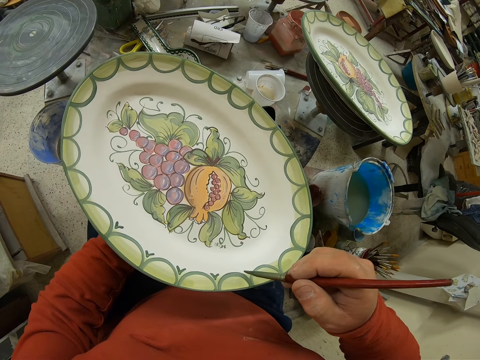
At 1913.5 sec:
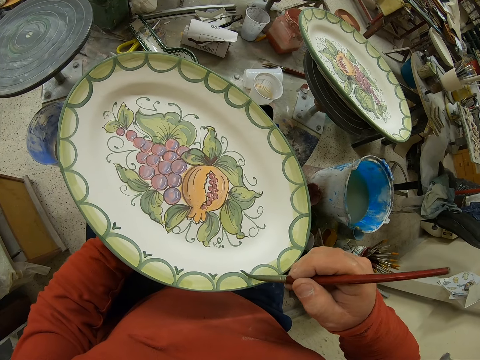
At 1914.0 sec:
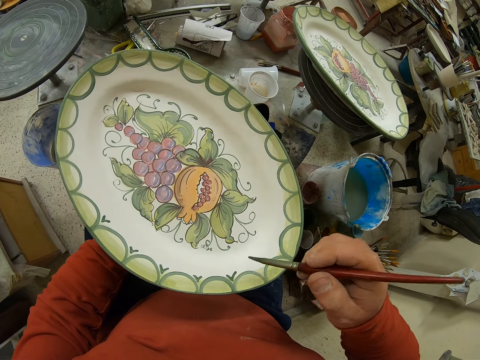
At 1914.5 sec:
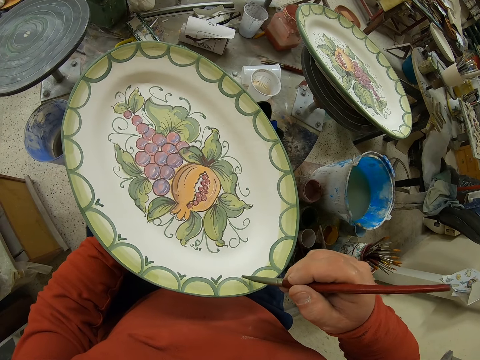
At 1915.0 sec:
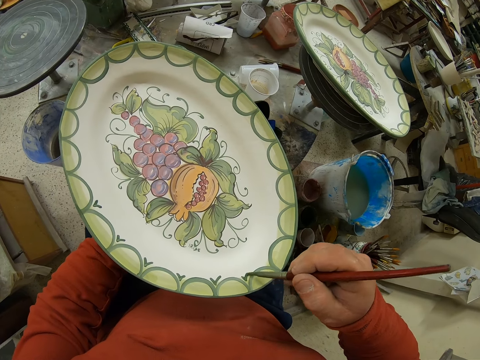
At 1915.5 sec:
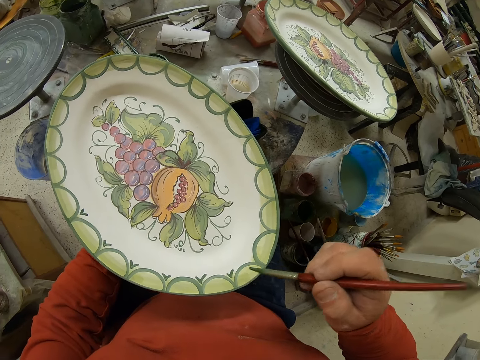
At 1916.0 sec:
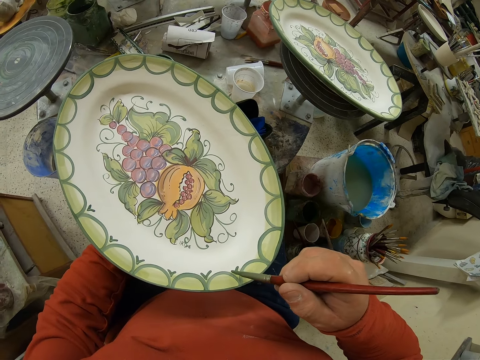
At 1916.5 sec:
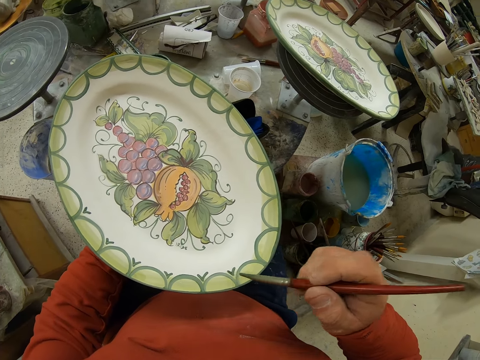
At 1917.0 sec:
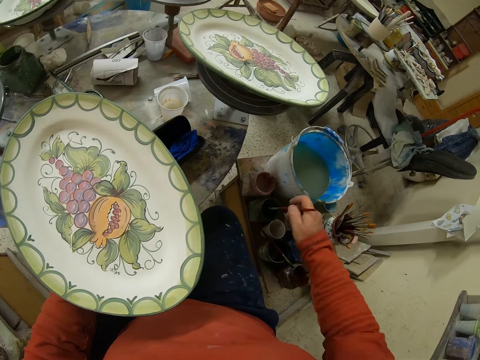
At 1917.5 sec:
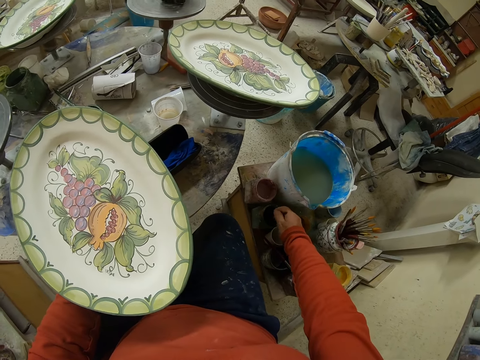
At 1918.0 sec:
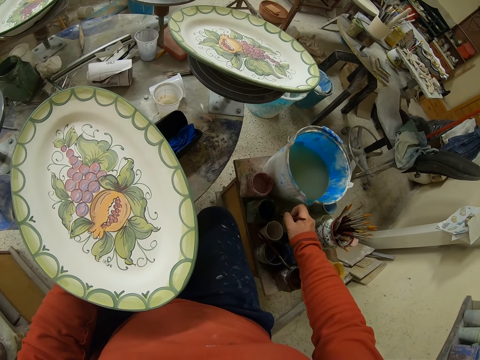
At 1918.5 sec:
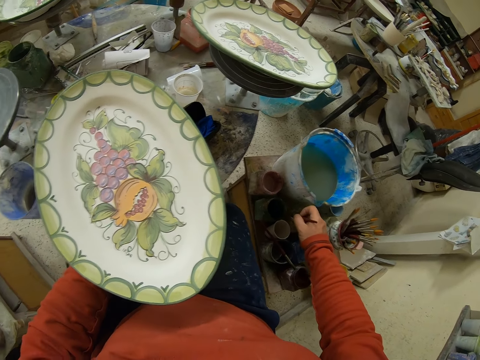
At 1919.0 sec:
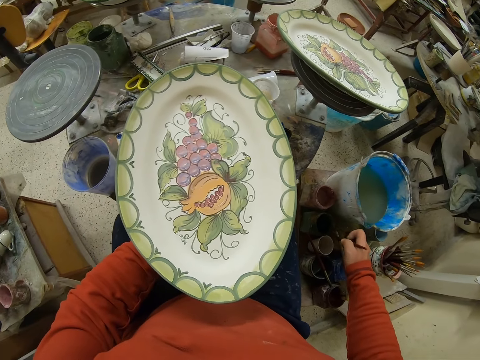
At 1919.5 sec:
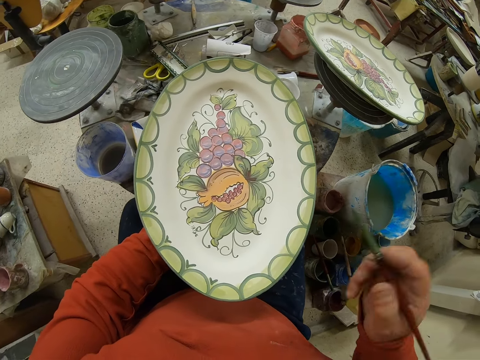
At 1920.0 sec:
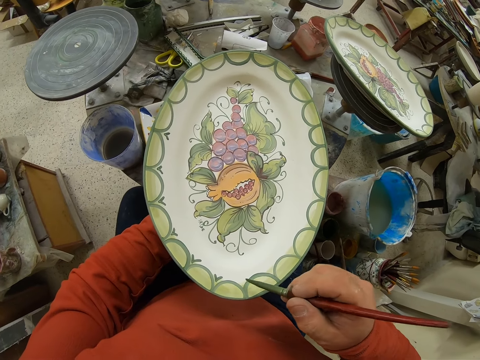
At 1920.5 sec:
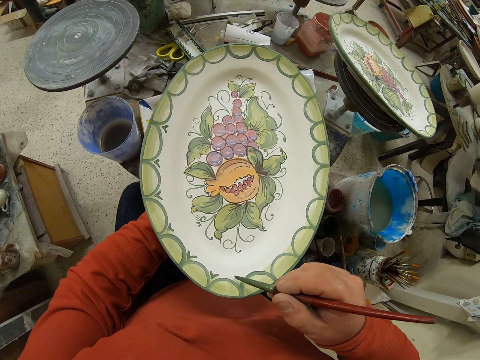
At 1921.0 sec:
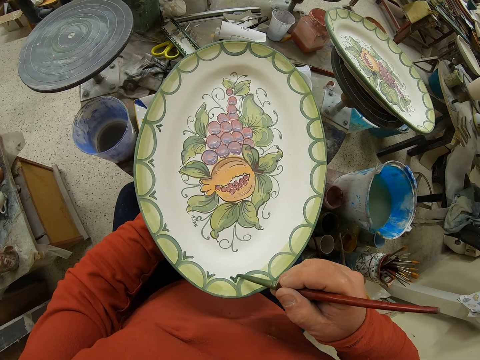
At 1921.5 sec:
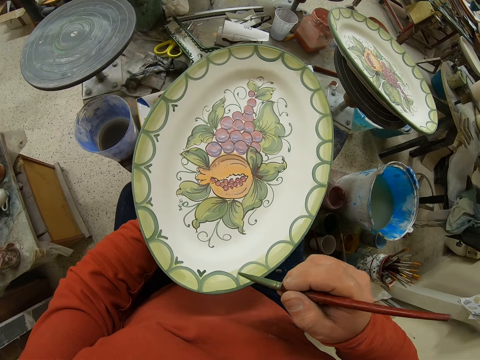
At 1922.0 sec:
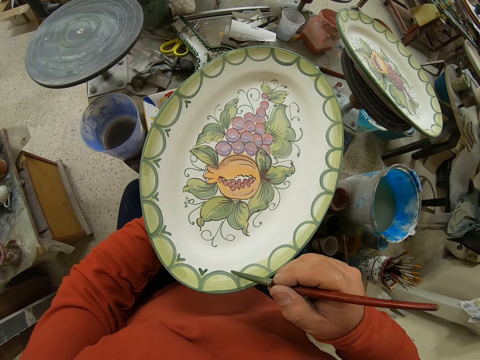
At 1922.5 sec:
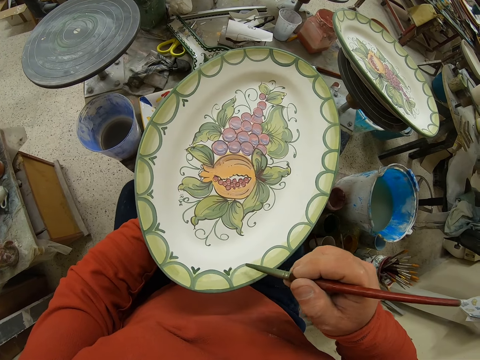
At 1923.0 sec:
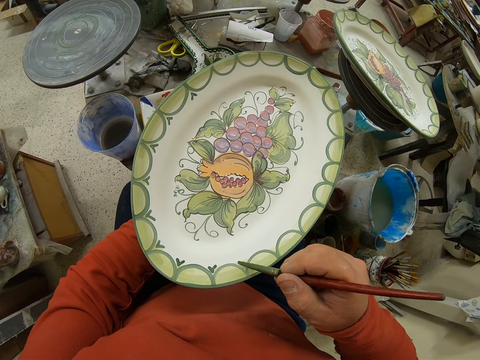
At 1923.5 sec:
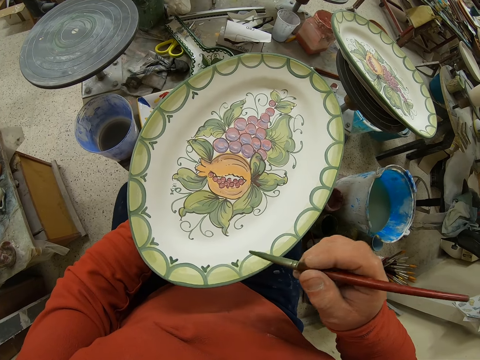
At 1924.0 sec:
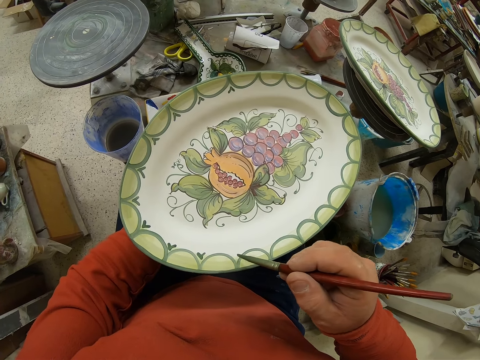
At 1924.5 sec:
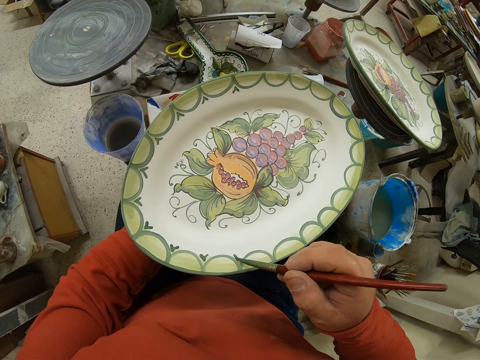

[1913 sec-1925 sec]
The camera wearer dips a brush in the paint. They paint a tray.

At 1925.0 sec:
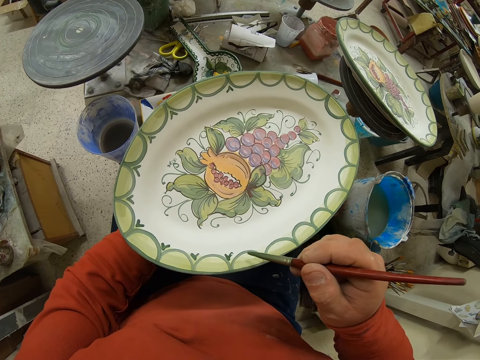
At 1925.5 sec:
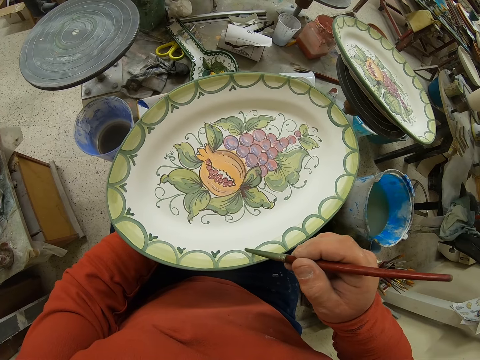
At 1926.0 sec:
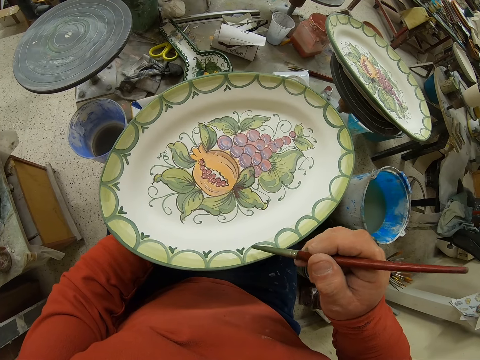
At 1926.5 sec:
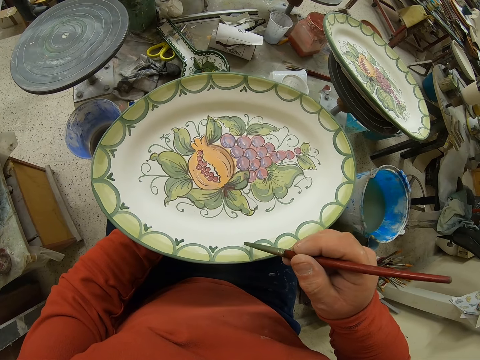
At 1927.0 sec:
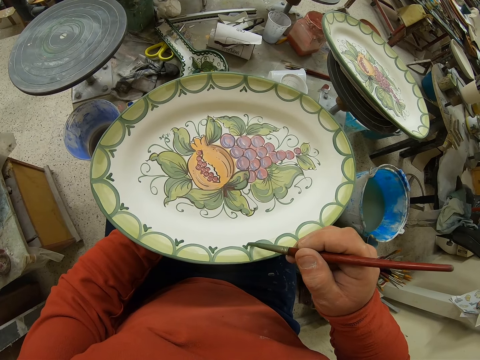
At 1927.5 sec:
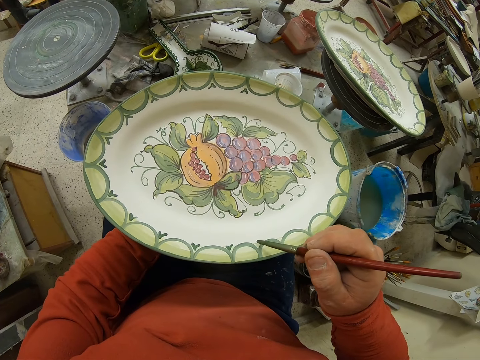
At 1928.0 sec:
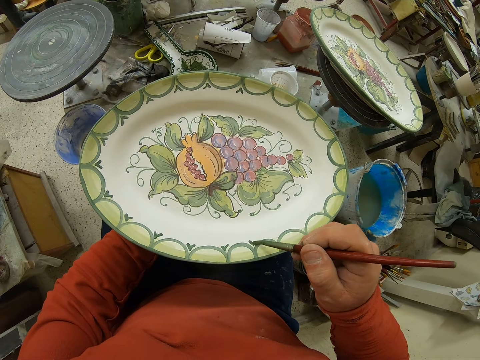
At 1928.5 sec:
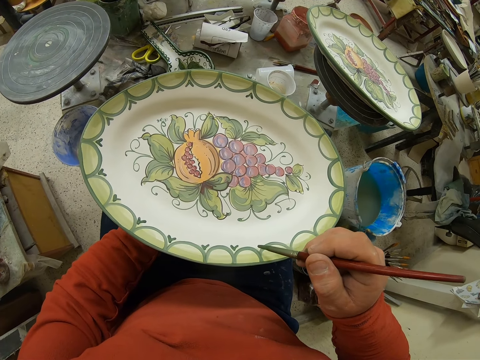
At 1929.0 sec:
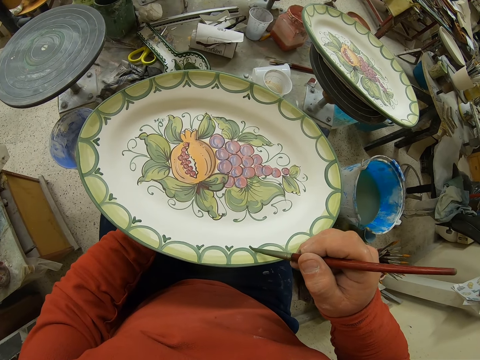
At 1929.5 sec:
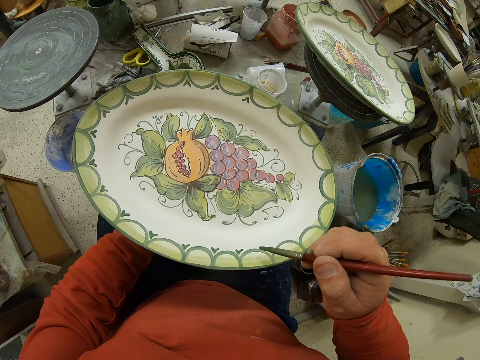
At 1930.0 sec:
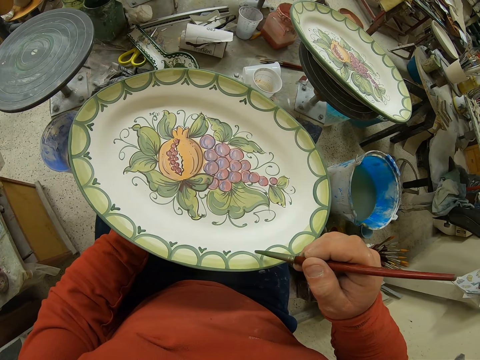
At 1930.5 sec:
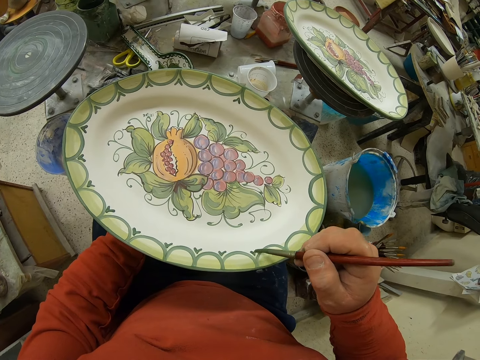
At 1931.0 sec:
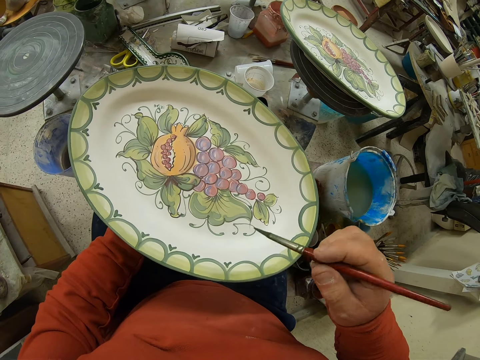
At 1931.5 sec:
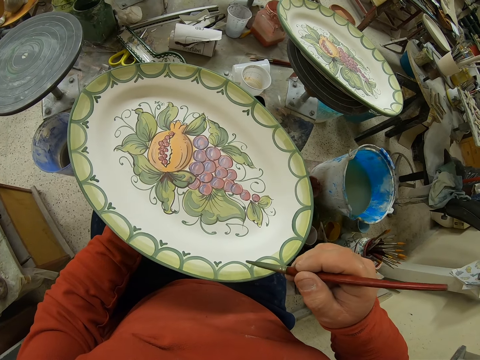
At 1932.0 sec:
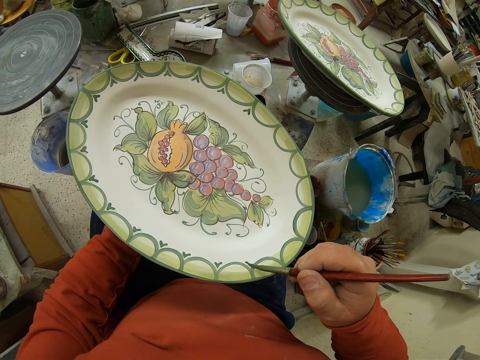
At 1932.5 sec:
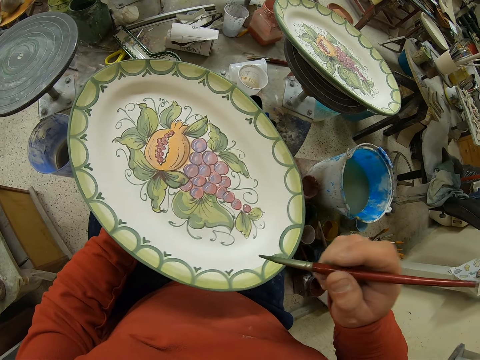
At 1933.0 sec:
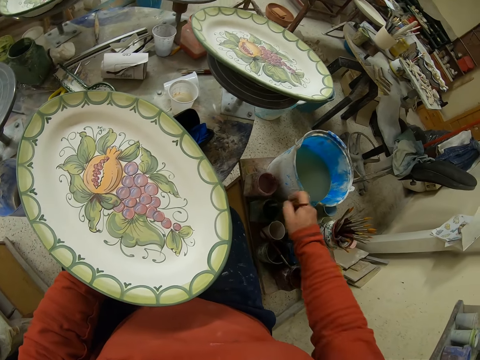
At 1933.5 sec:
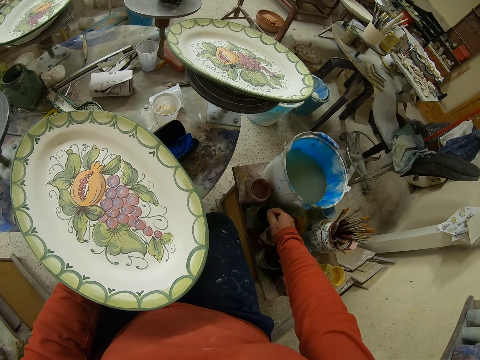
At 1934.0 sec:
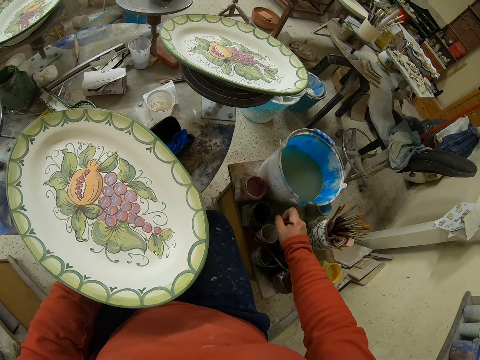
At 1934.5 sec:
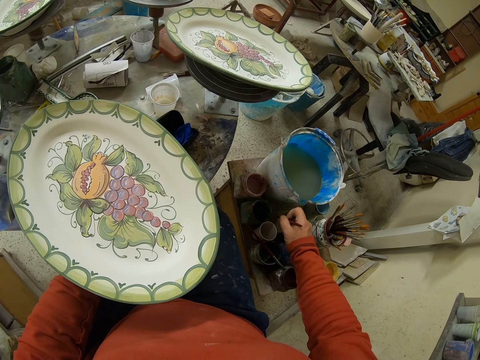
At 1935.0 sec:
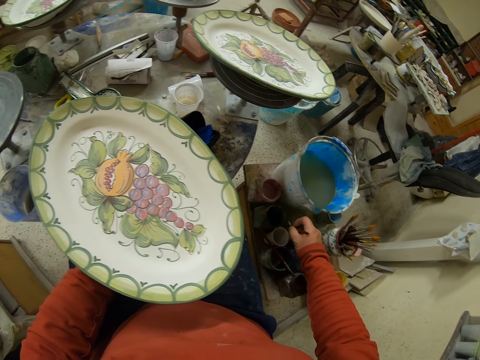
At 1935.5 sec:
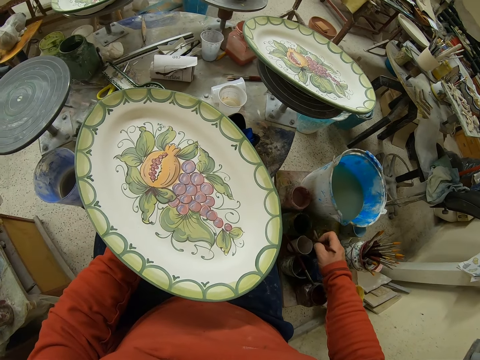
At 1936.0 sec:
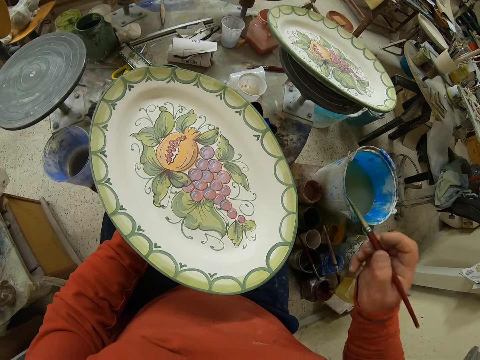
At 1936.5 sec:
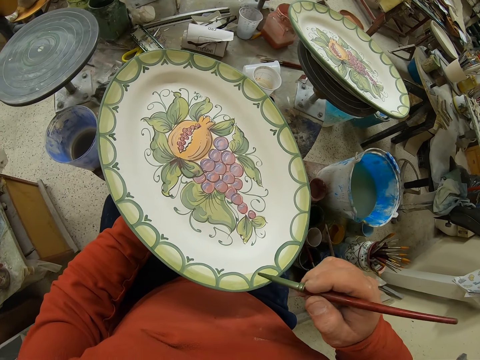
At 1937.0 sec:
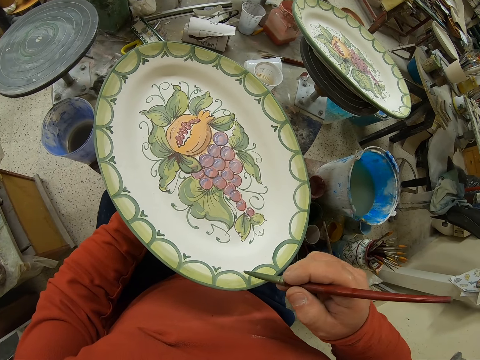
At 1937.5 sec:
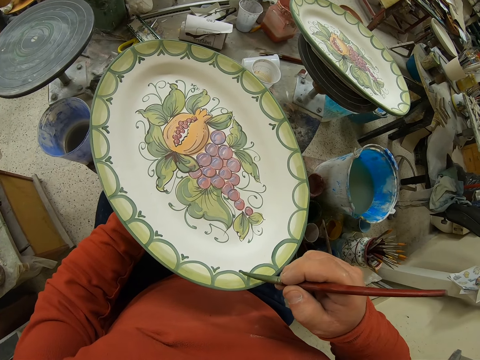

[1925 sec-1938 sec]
The camera wearer dips a brush in the paint. They draw patterns on a plate.

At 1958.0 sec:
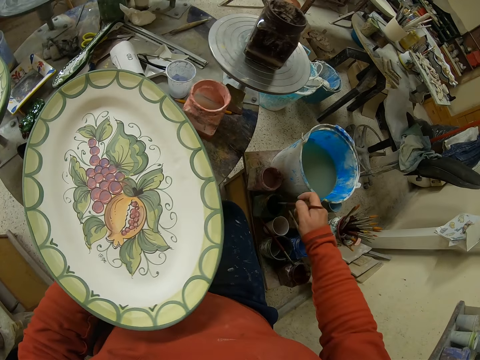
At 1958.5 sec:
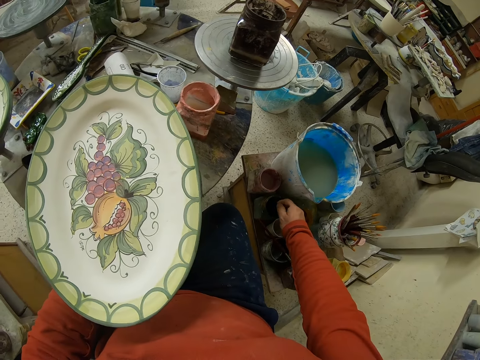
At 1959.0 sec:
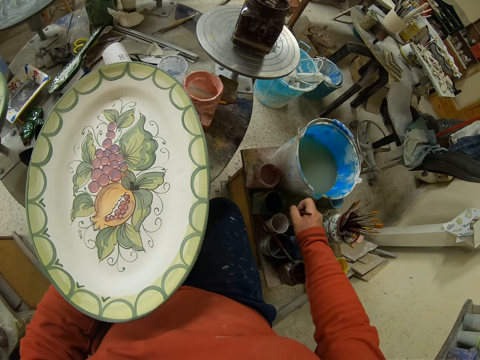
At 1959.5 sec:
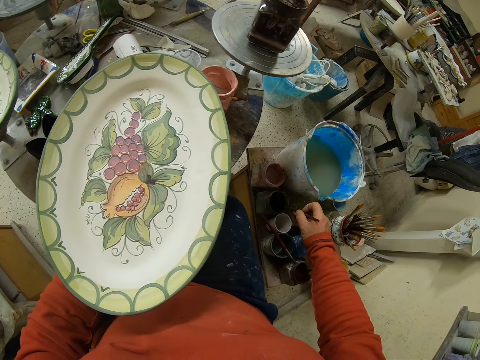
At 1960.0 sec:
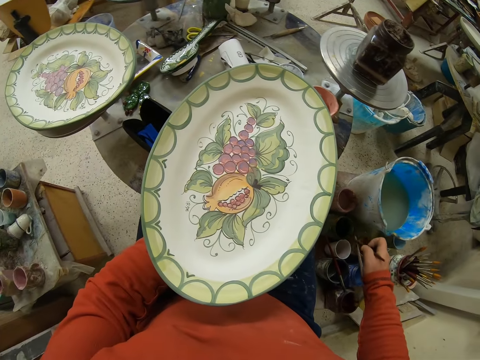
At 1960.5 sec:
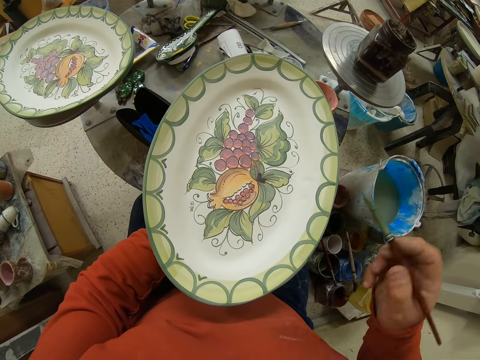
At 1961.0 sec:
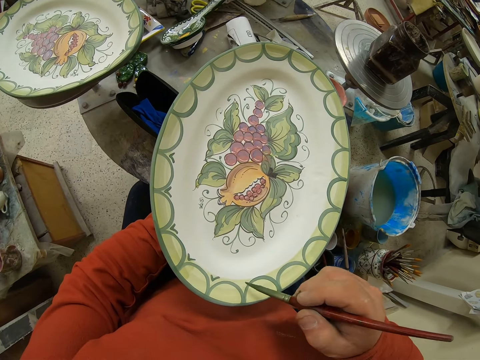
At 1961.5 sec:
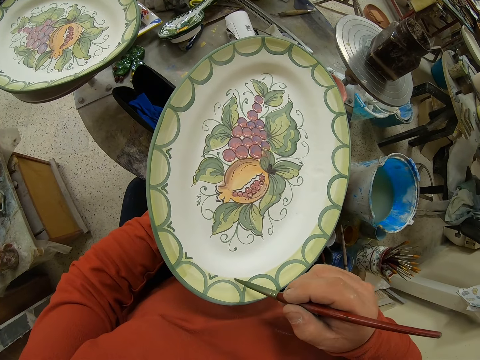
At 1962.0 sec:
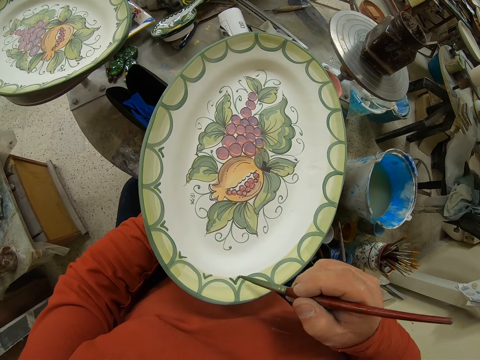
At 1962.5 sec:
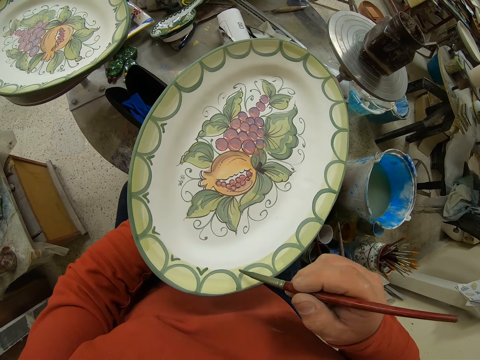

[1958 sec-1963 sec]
The camera wearer dips a brush in the paint. They paint a tray.
